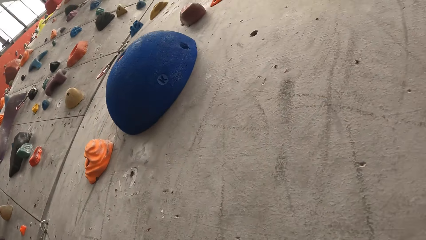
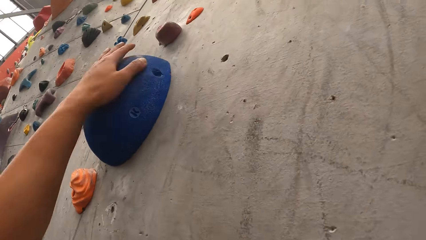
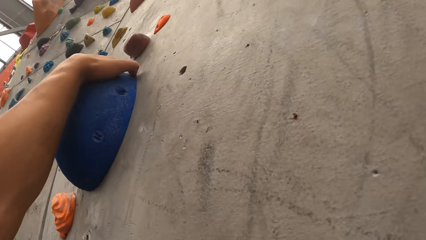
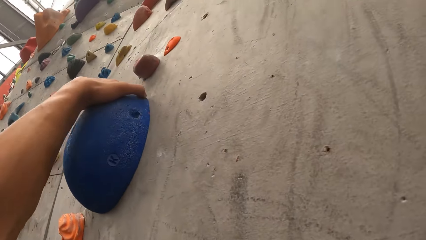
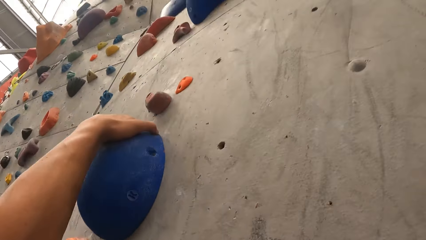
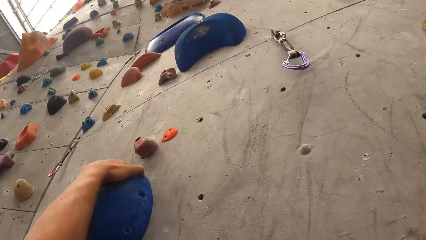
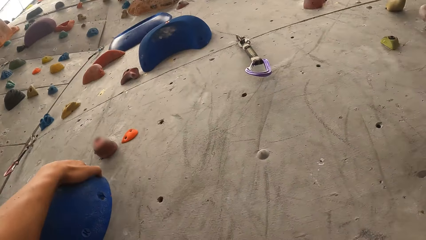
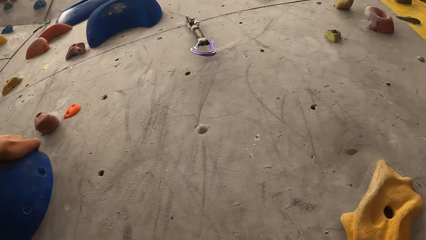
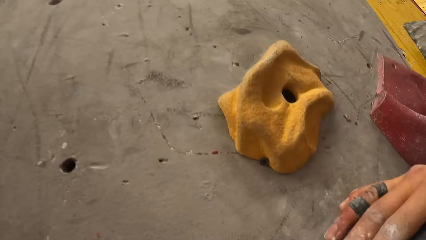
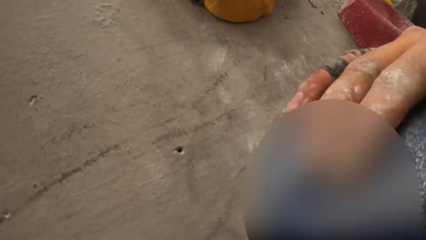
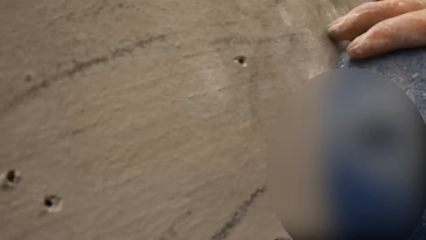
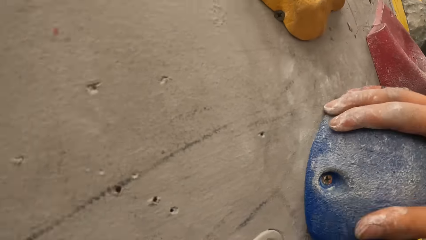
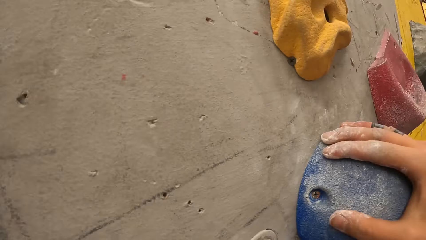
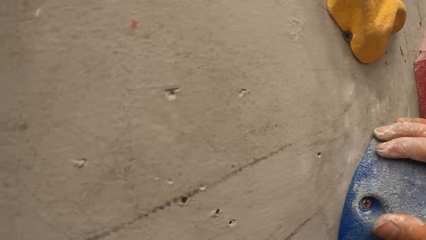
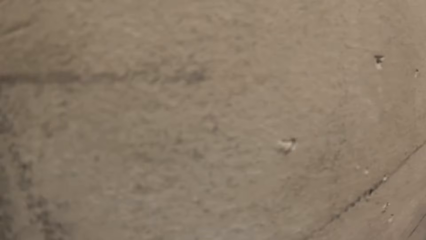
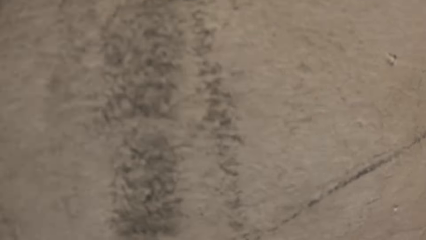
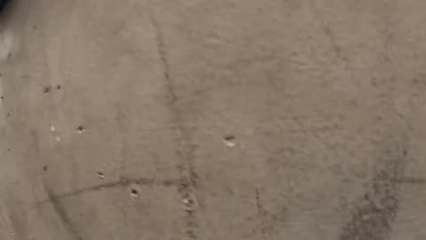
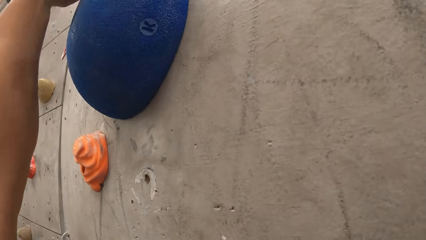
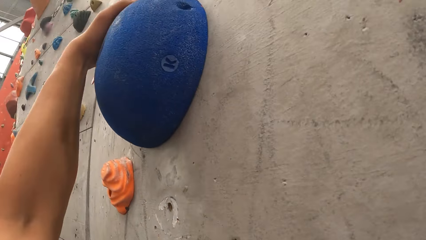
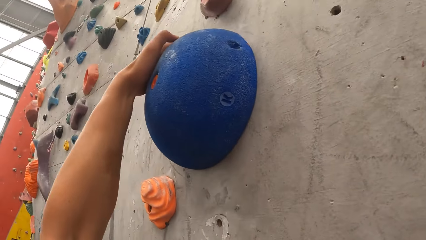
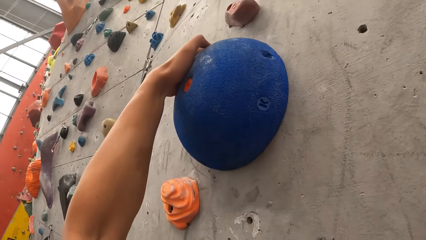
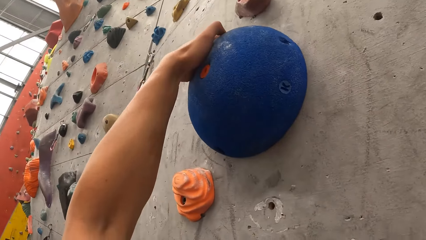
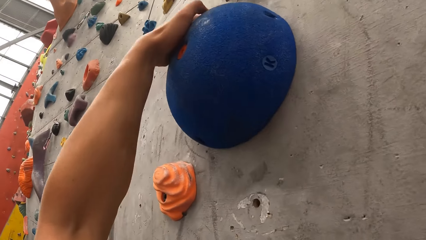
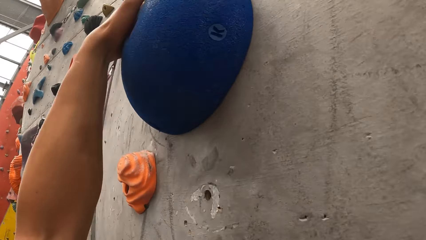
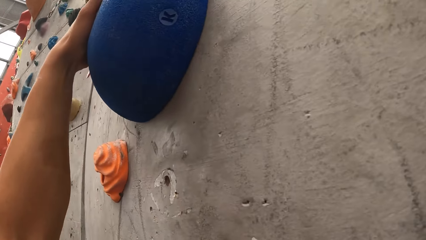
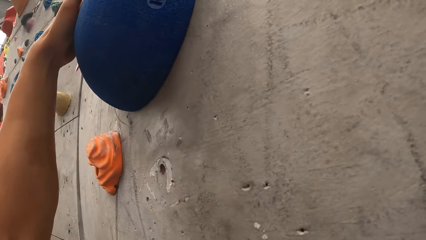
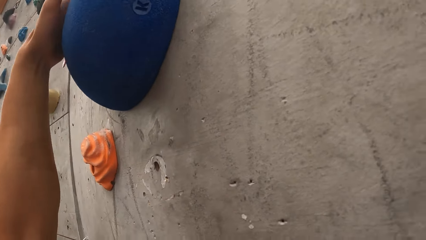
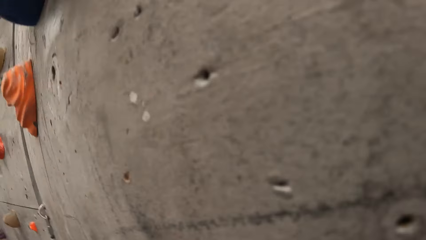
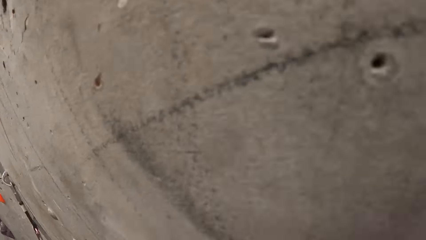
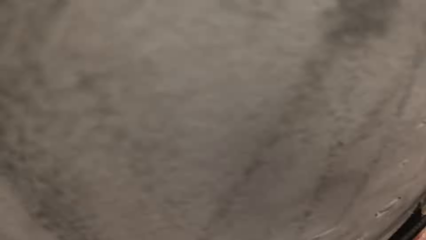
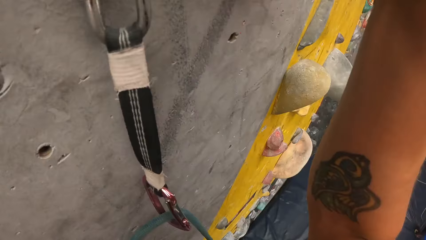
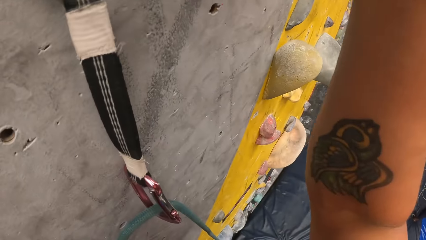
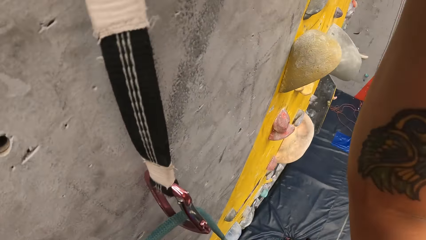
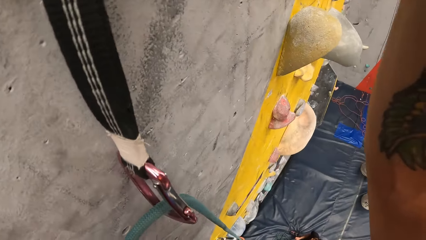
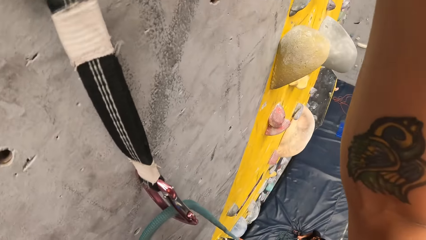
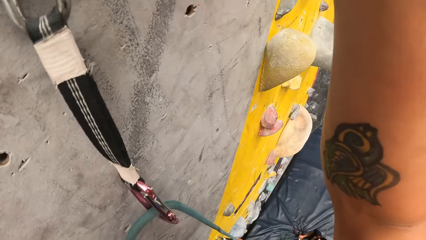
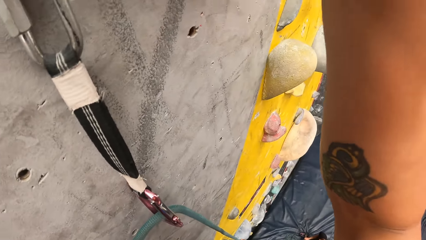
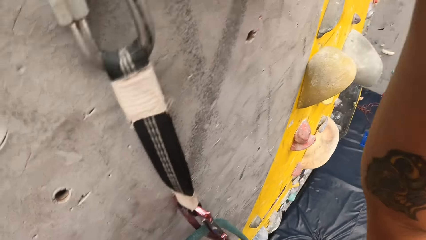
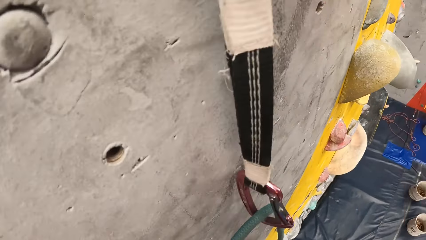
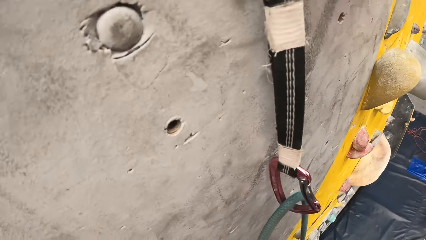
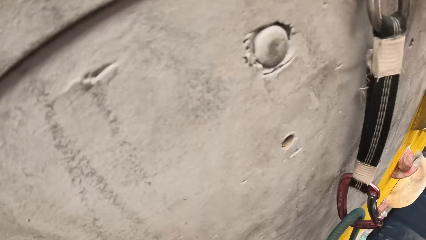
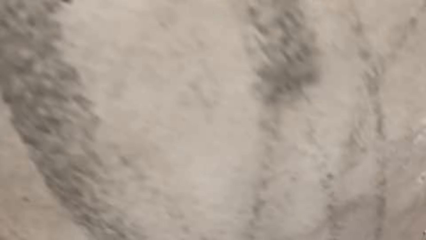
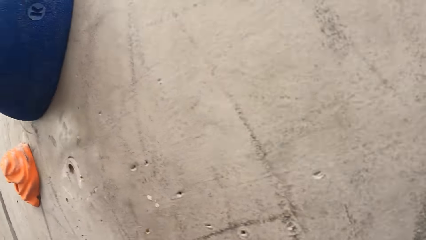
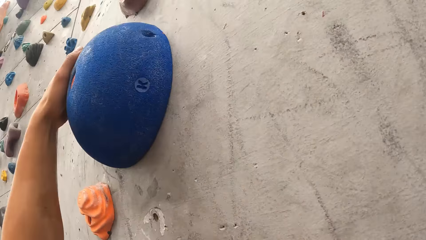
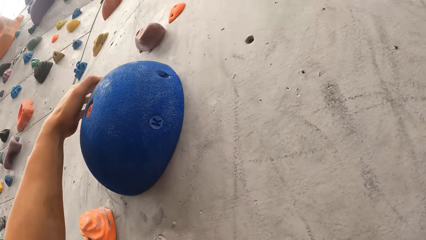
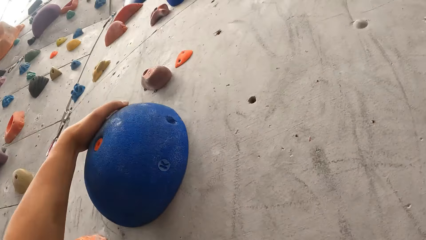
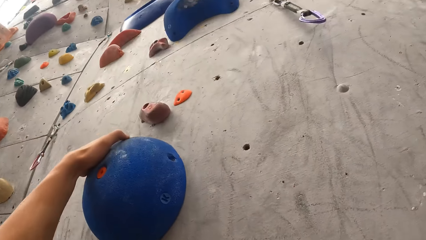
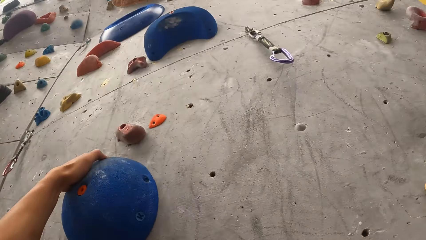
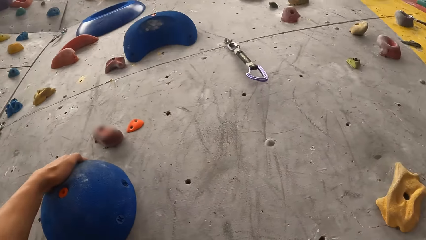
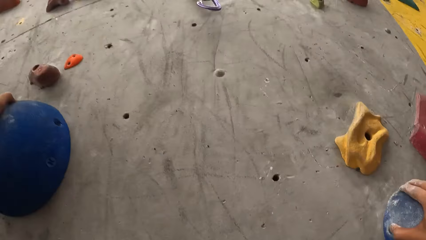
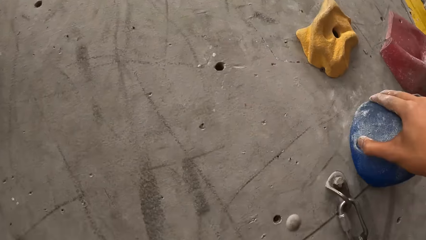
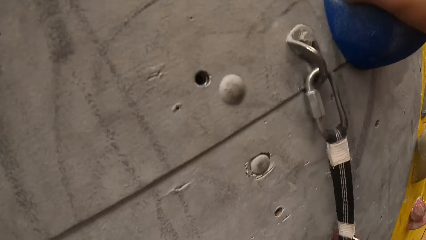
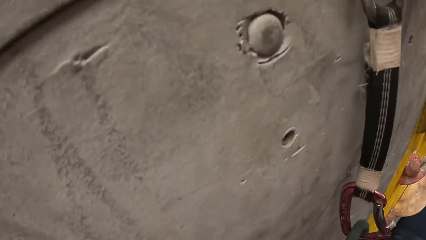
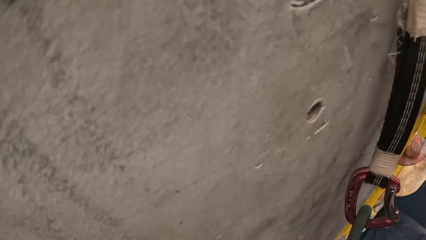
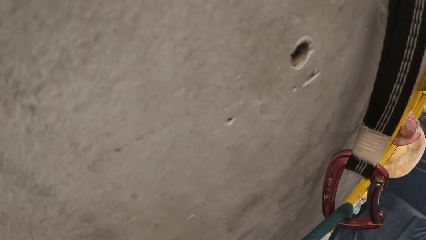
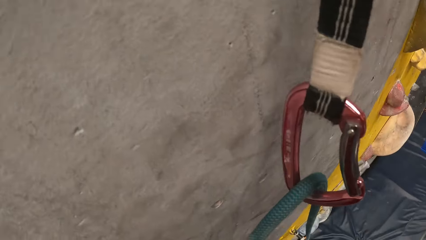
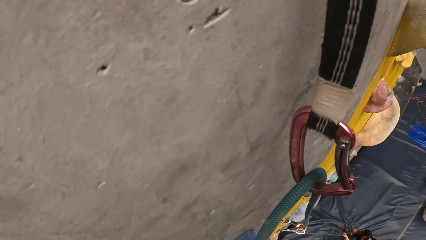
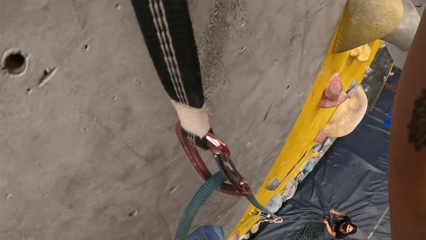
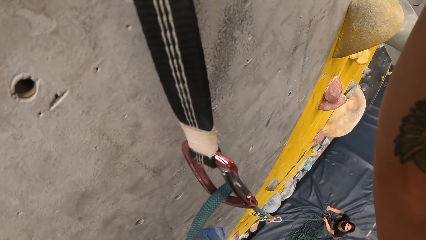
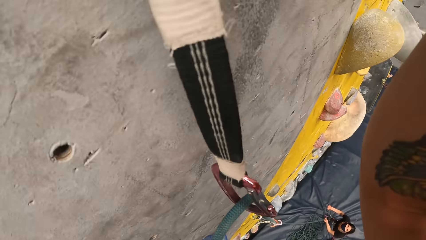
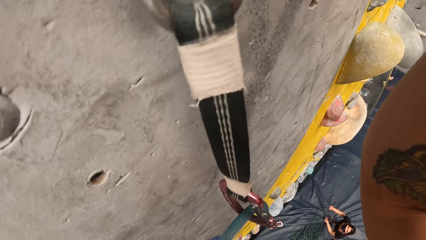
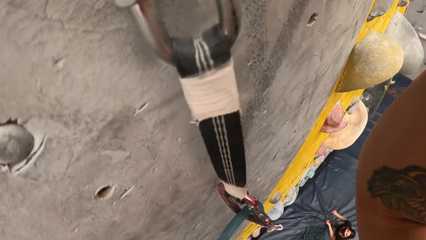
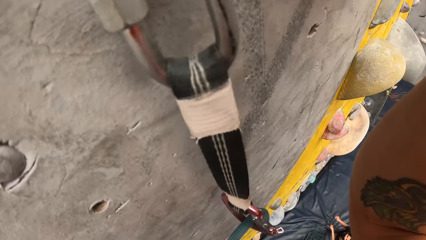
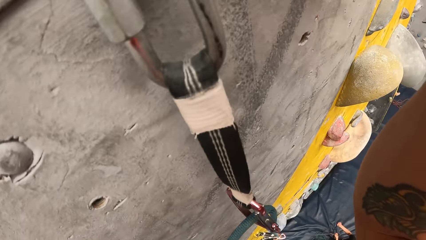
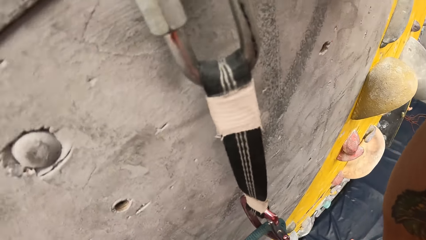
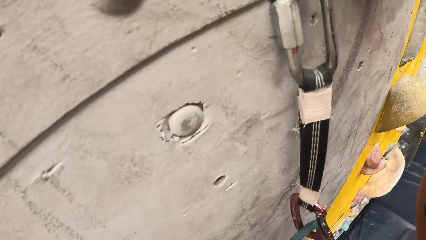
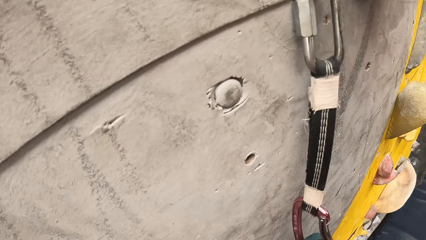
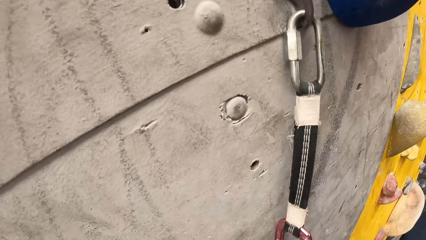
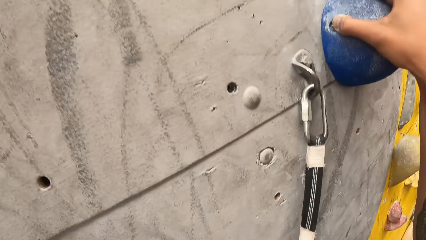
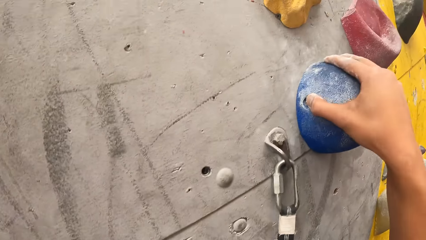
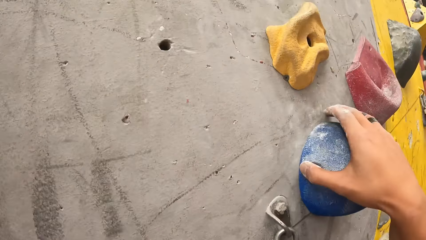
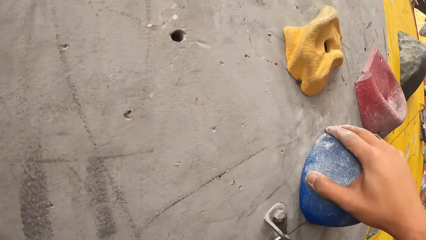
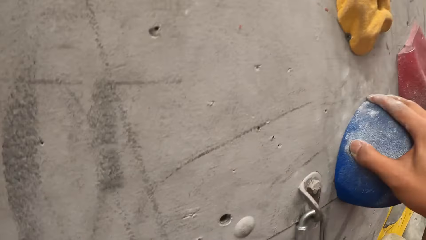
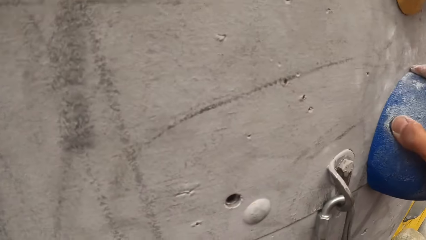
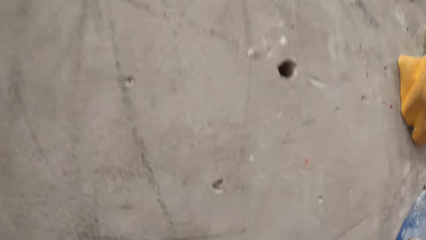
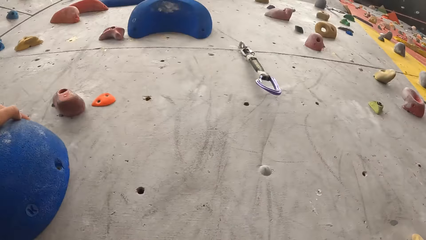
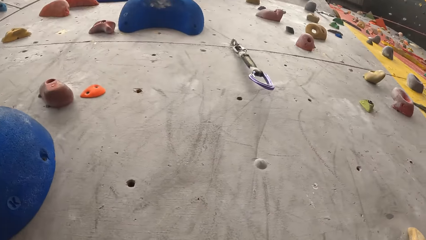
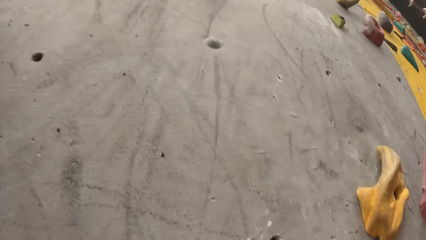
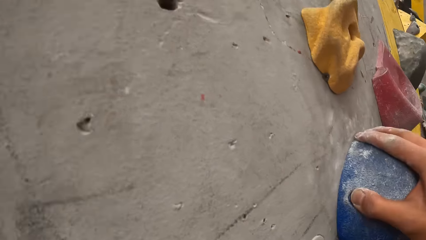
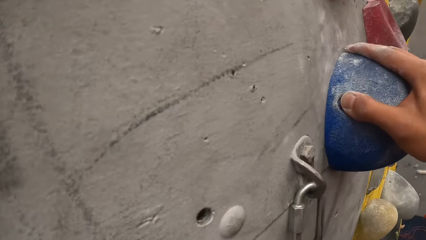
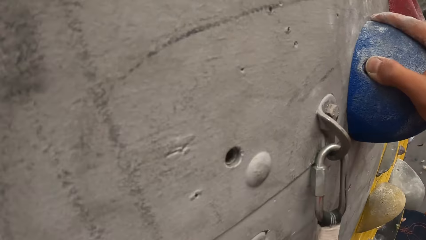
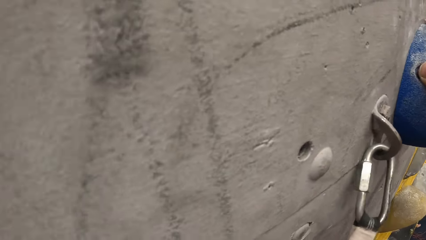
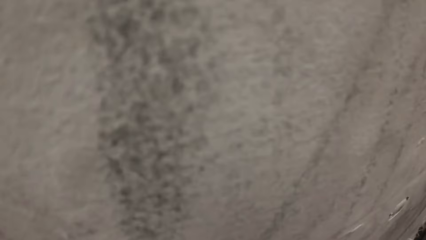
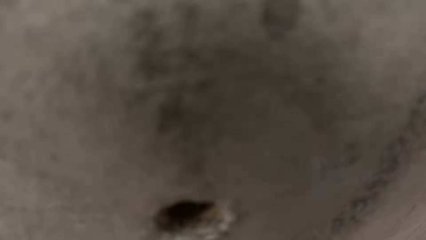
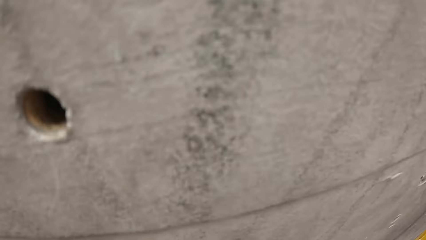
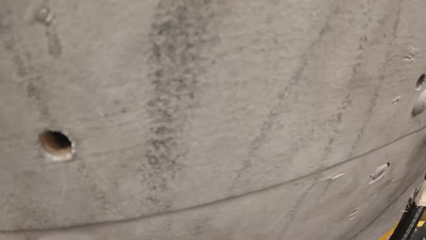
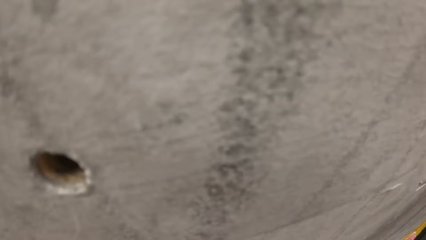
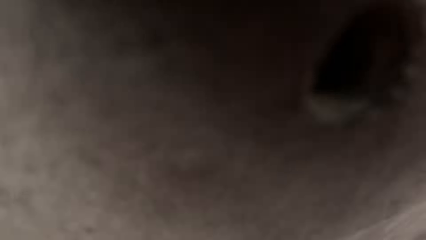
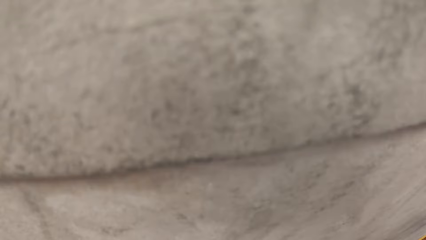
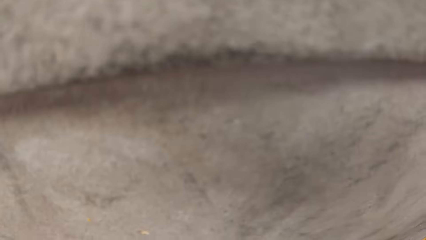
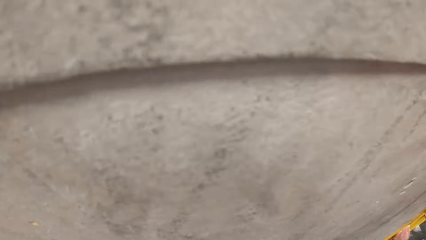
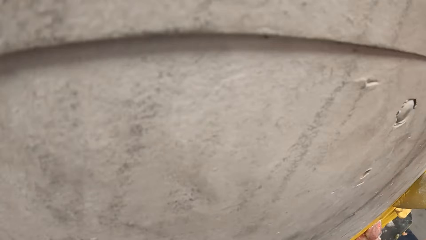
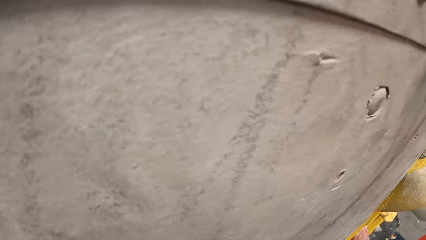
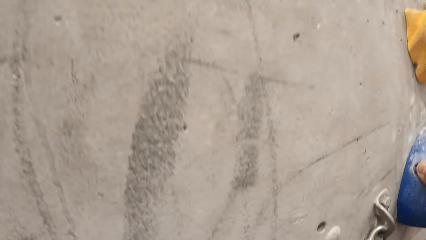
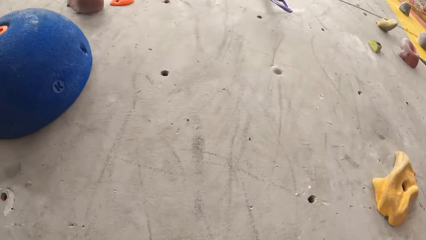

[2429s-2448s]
The camera wearer looks around.
